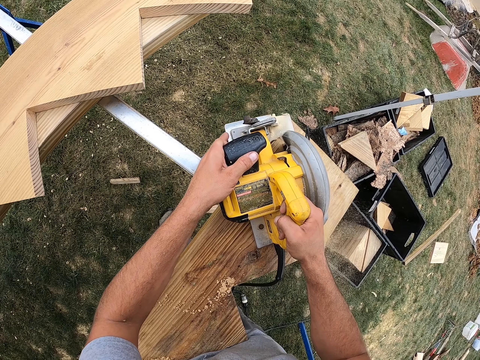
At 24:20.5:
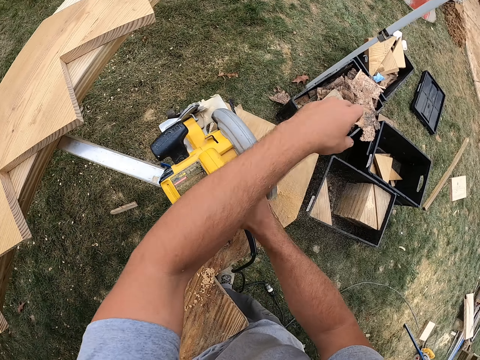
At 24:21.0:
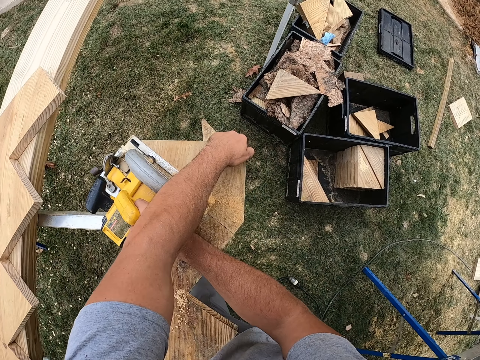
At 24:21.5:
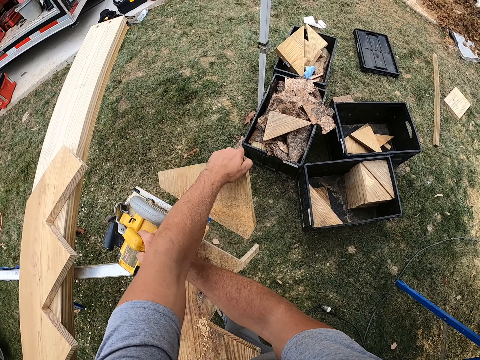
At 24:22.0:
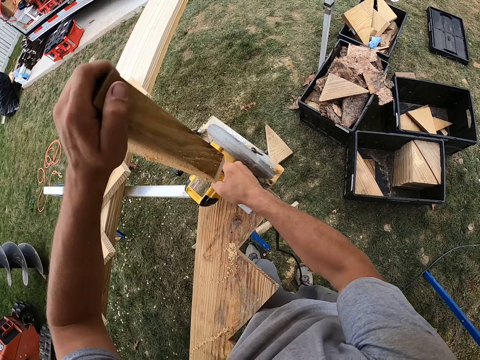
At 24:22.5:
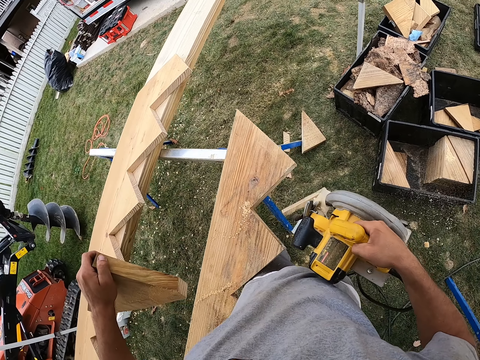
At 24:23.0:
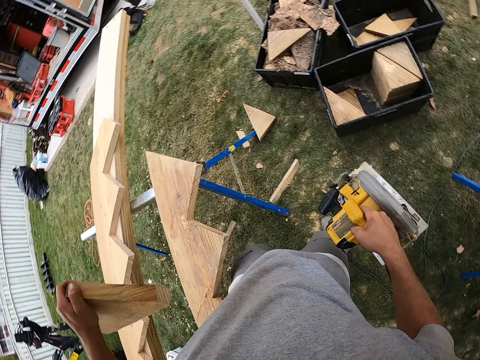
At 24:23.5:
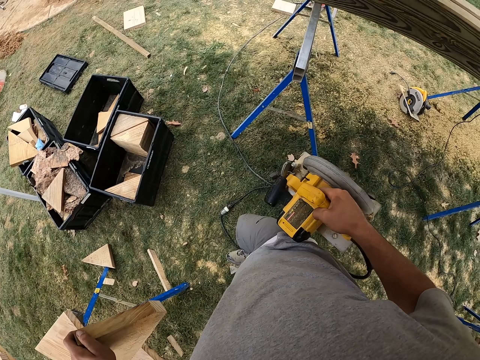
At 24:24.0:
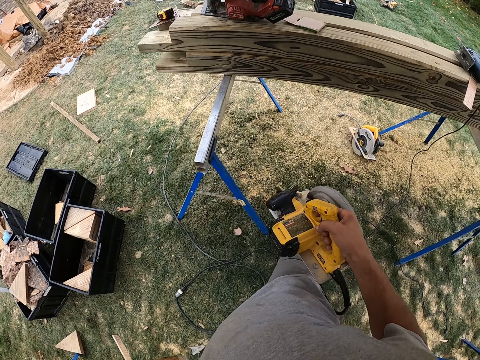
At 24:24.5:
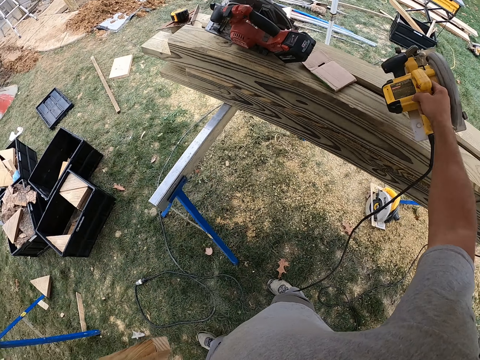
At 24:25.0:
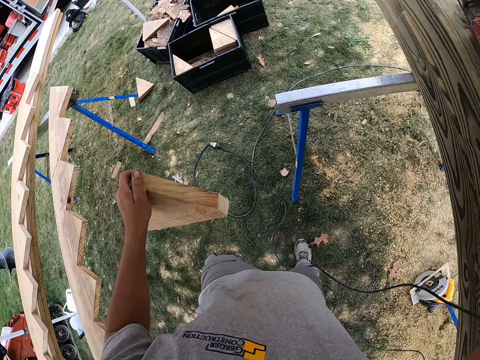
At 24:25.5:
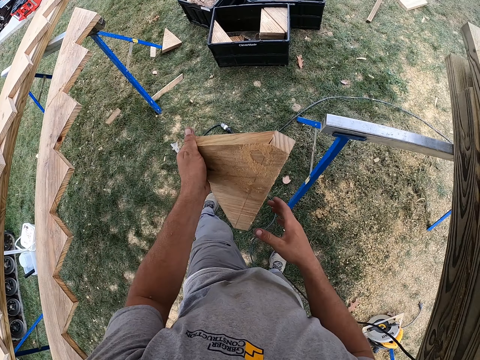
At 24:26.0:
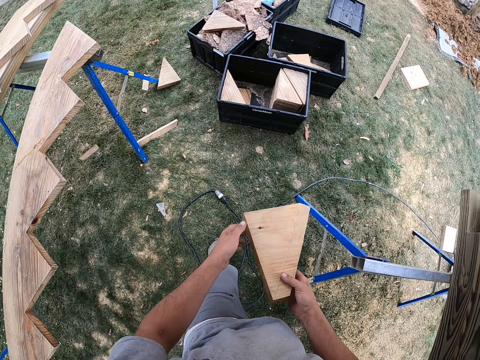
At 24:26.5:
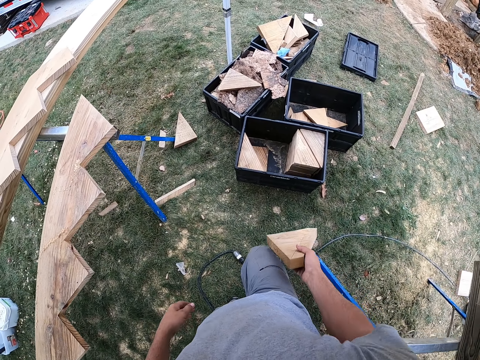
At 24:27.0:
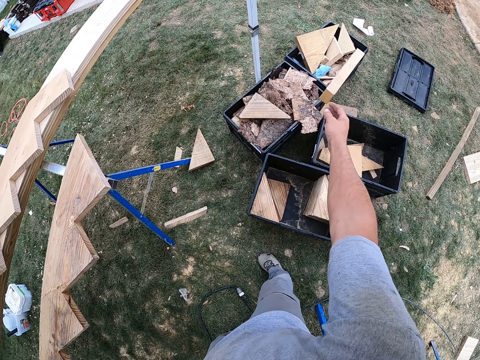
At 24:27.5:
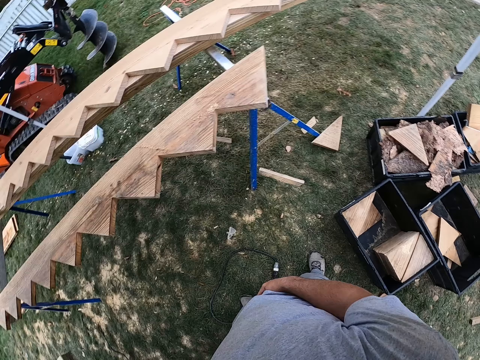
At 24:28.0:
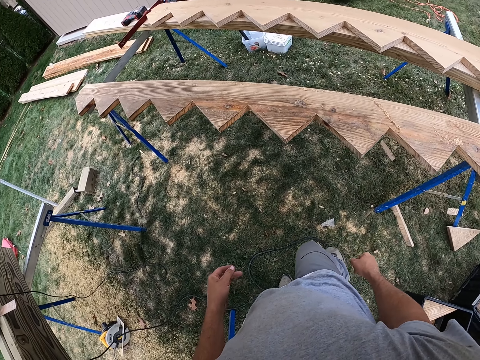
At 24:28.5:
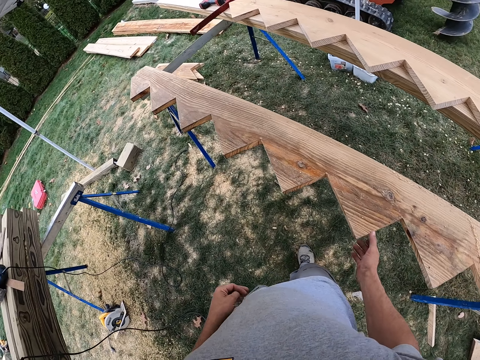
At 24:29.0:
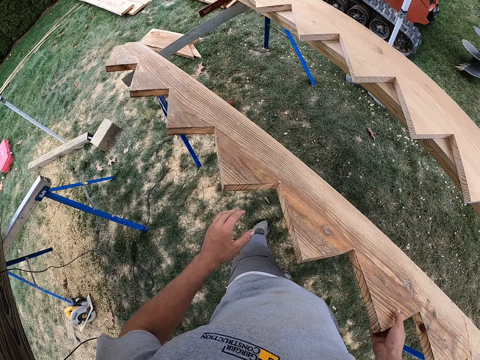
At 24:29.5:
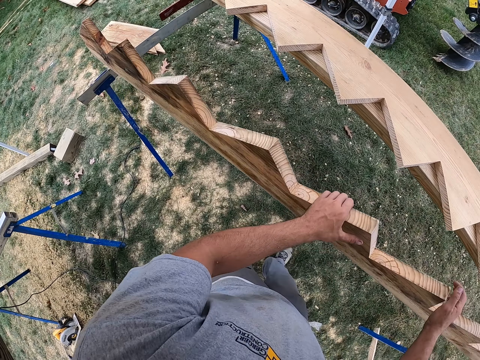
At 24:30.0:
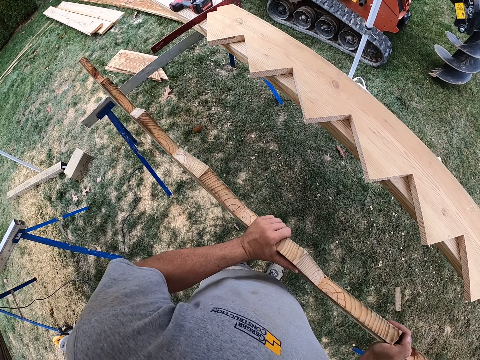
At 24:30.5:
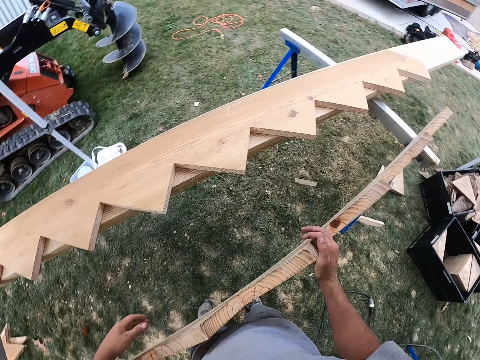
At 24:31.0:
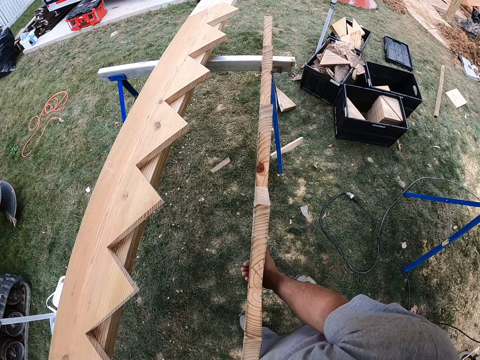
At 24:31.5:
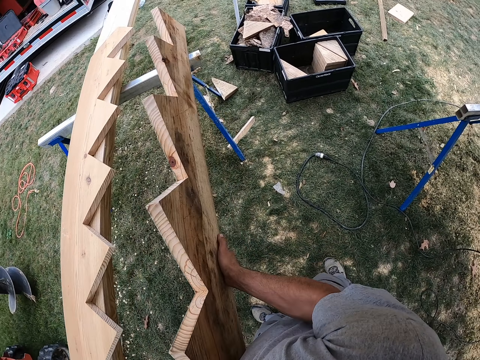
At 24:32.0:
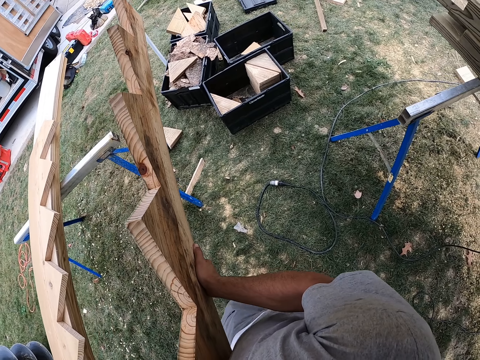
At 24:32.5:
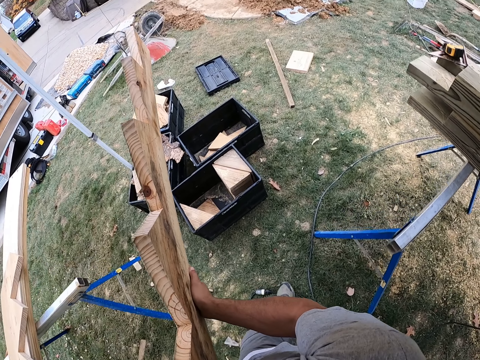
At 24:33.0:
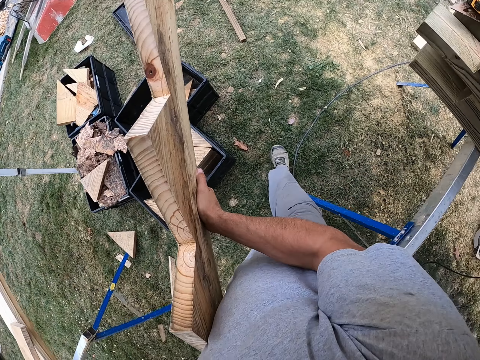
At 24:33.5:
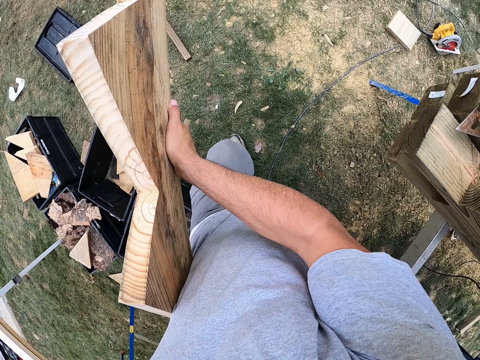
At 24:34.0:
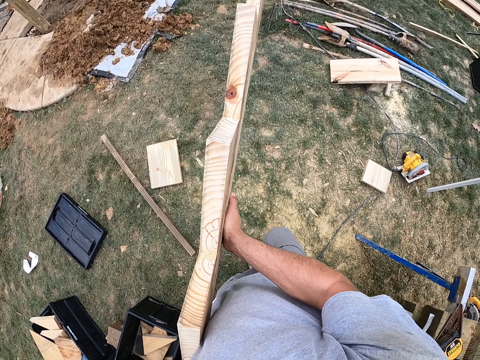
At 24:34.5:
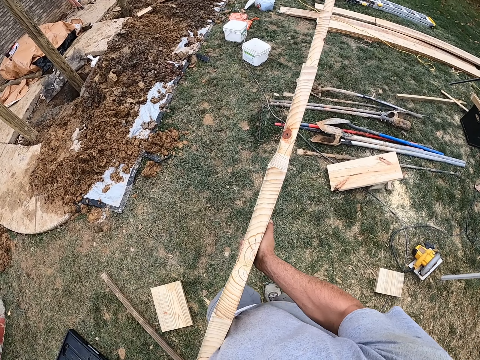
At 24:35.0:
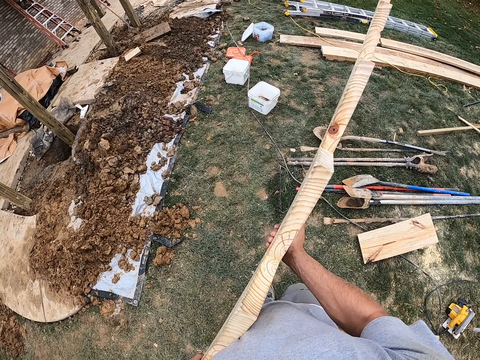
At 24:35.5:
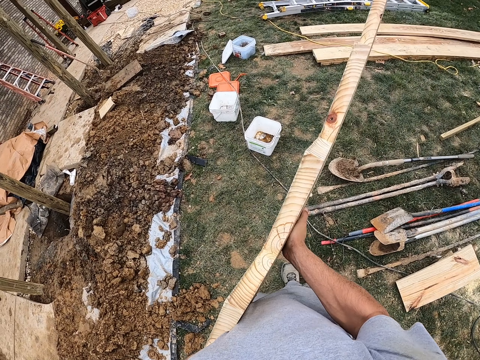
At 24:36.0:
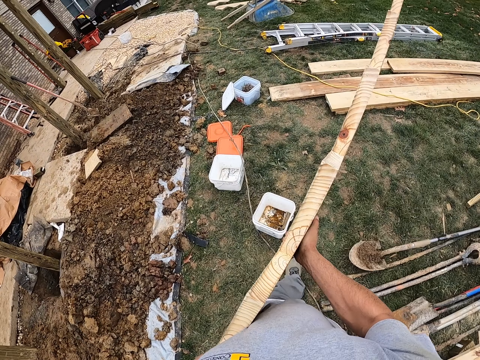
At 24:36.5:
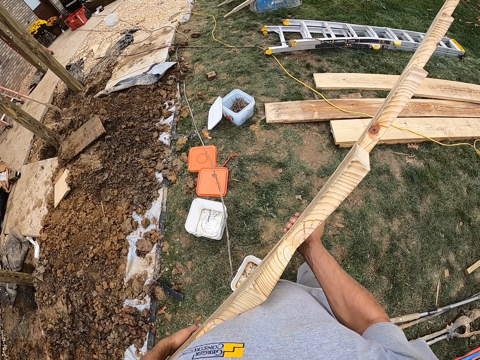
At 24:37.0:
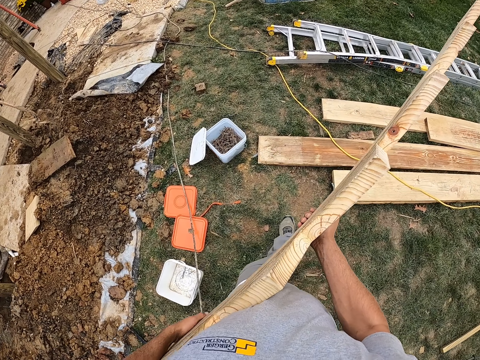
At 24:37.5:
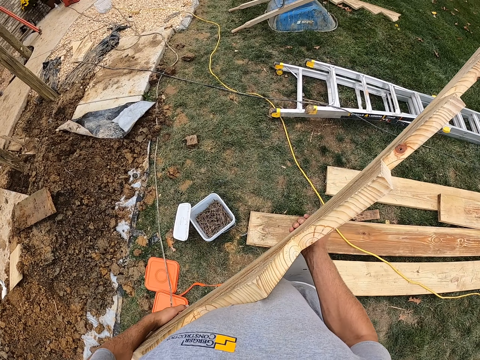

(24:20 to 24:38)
The camera wearer holds the wood. They remove the cut wood. They put the wood cutter down. They throw the wood in the box. They put the pieces of wood aside. They hold the wood. They carry the wood. They put the wood on the ground.

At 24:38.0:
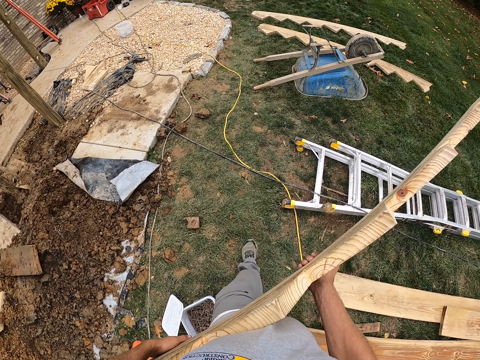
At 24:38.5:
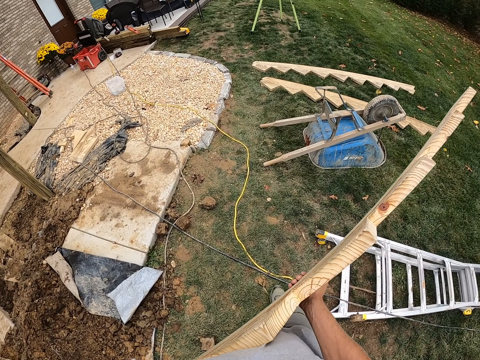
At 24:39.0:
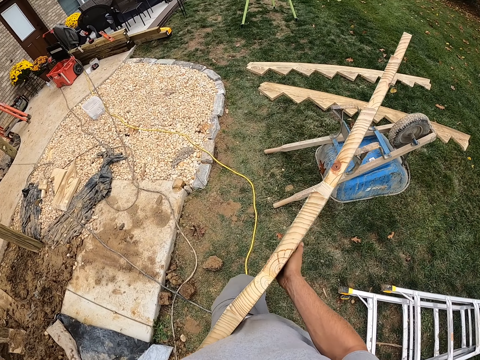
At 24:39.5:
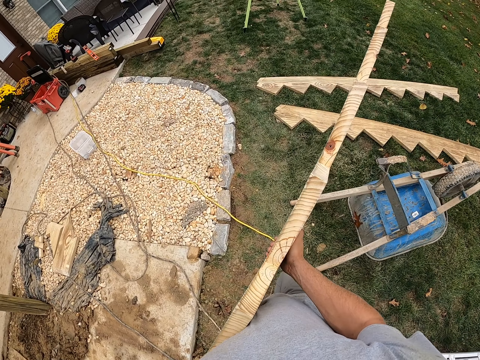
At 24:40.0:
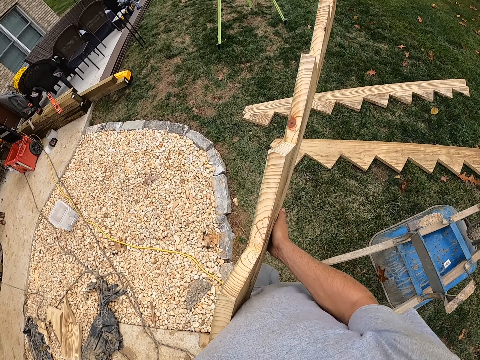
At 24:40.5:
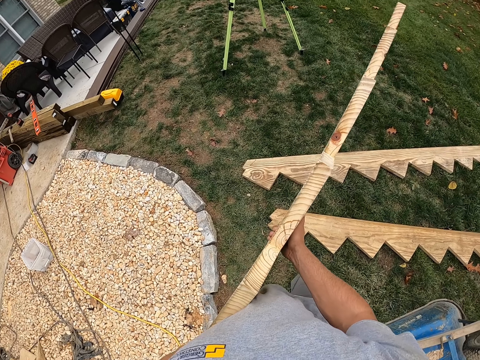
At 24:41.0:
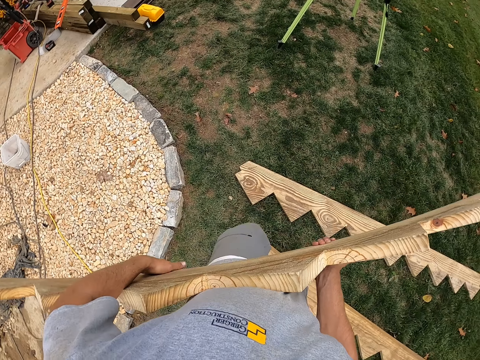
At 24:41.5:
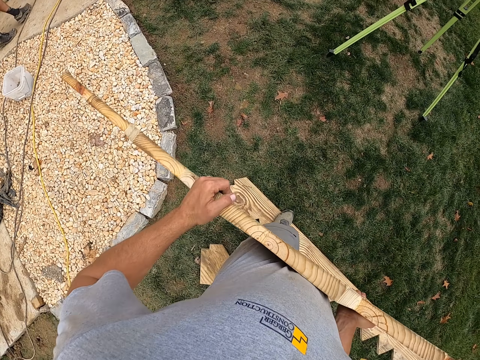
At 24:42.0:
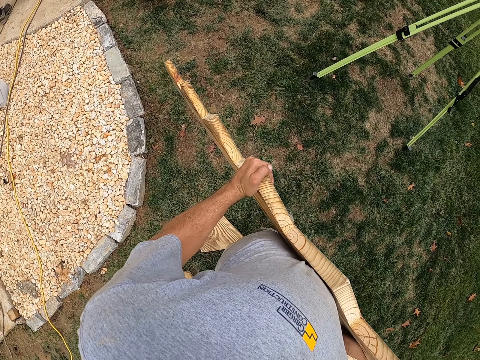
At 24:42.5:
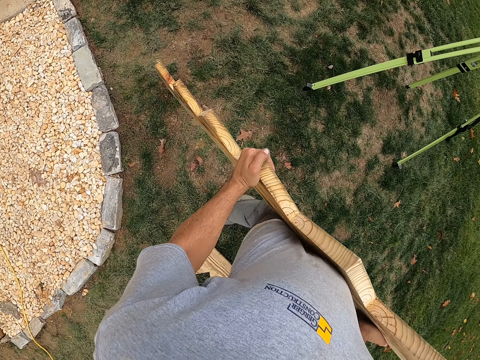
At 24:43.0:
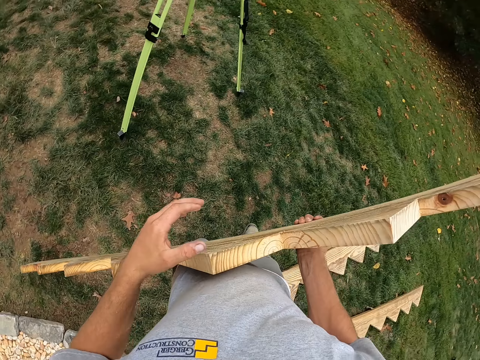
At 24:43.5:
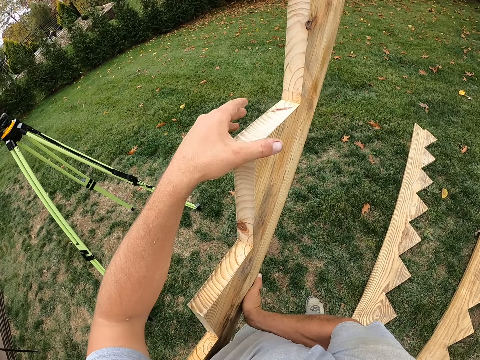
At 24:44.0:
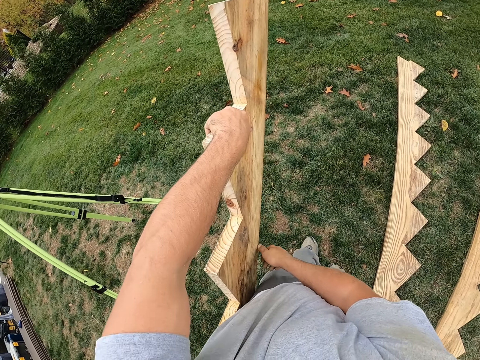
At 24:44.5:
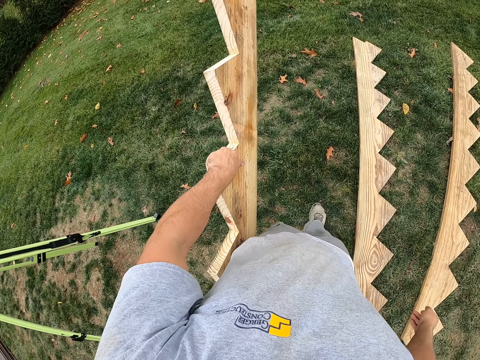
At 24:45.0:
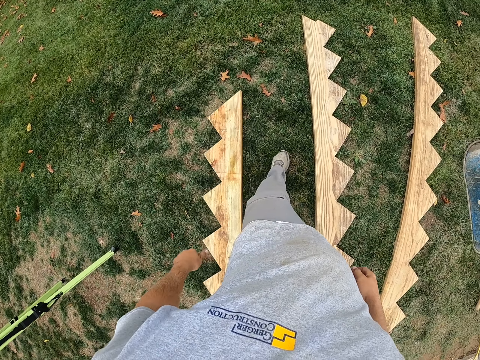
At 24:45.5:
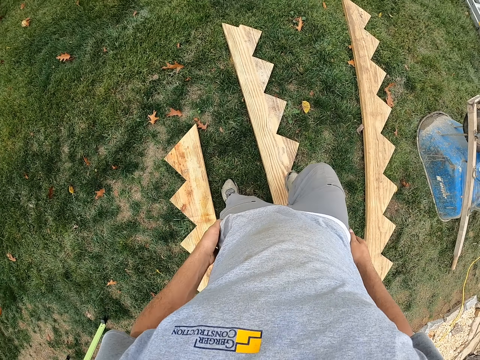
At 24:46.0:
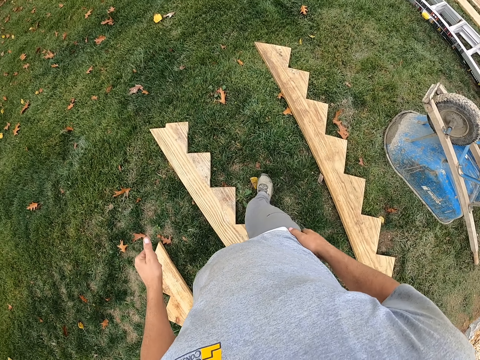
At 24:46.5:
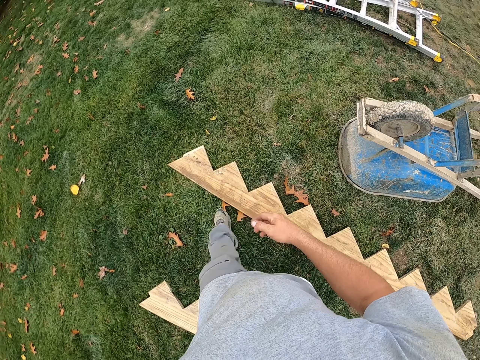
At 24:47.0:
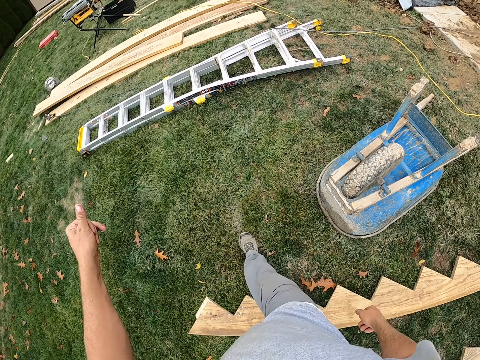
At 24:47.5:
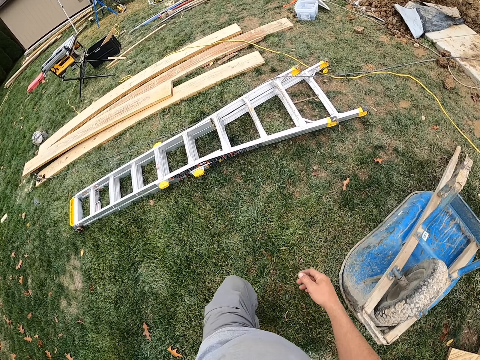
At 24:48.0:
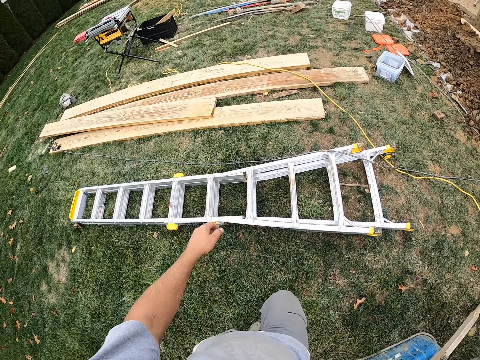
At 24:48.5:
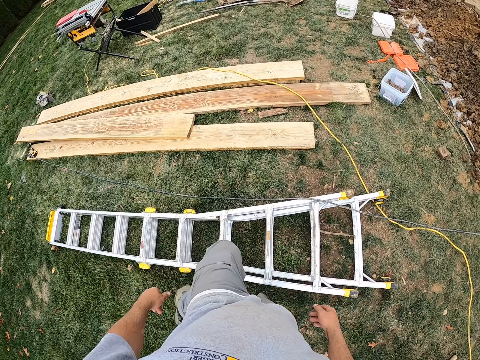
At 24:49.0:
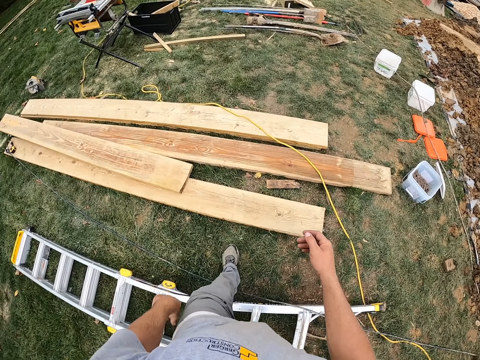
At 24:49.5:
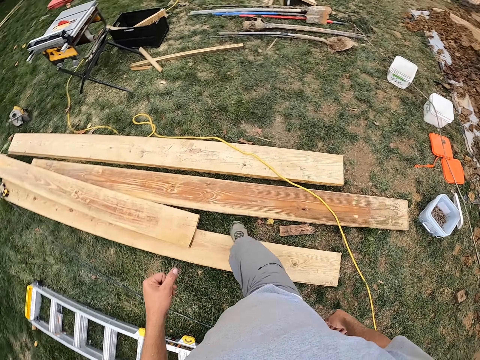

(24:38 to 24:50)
The camera wearer puts the wood down. They walk to the other side.
